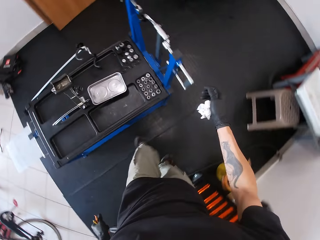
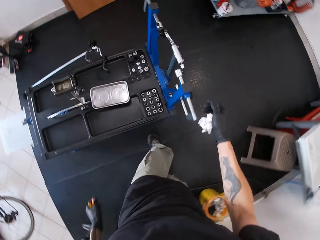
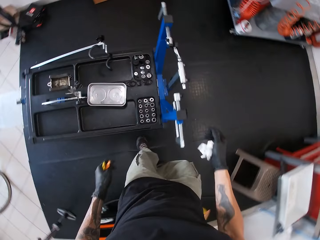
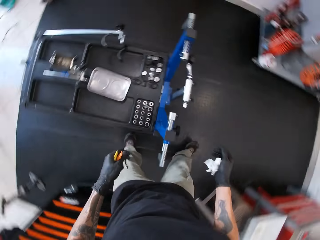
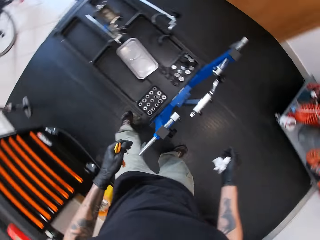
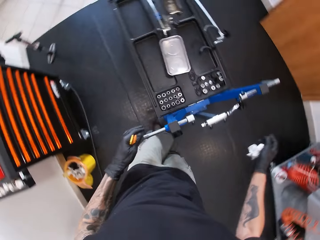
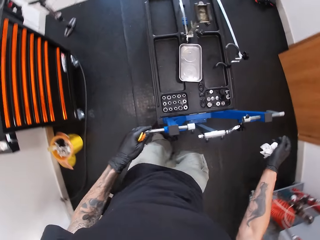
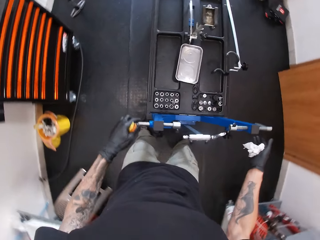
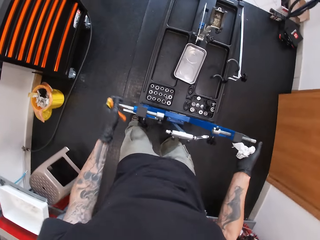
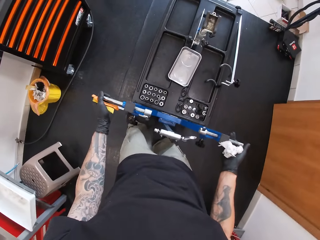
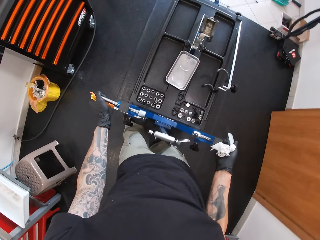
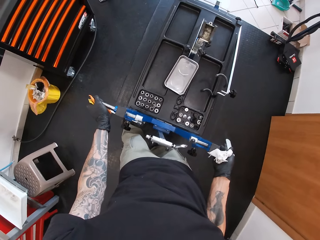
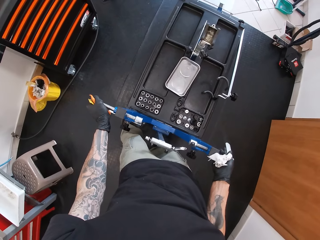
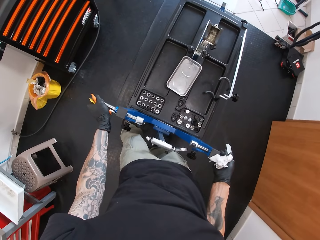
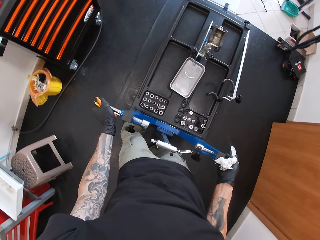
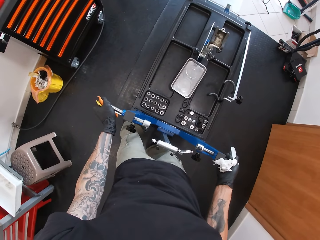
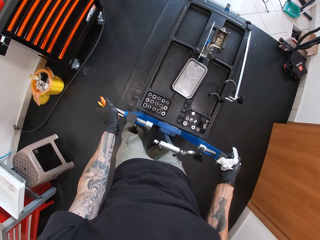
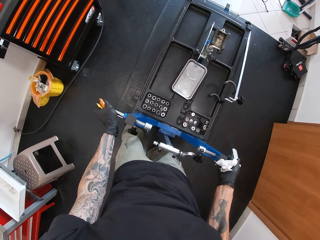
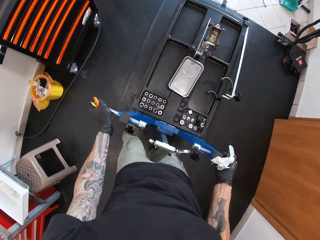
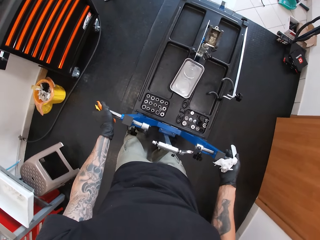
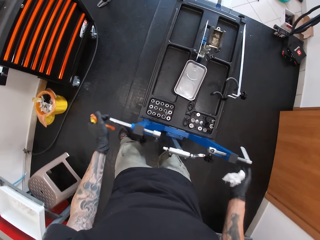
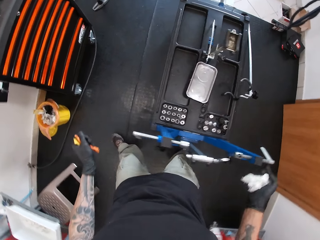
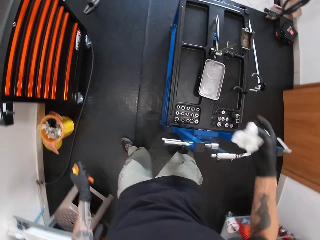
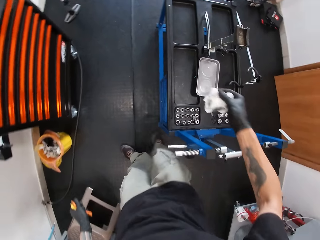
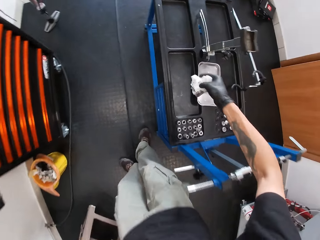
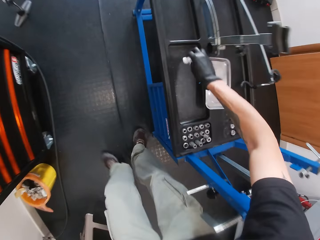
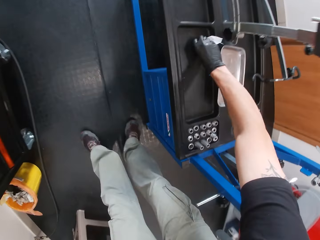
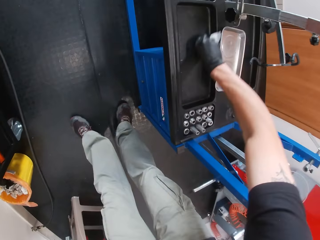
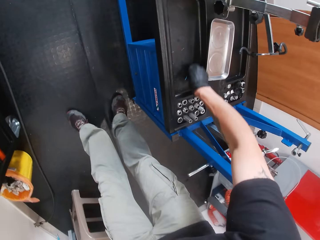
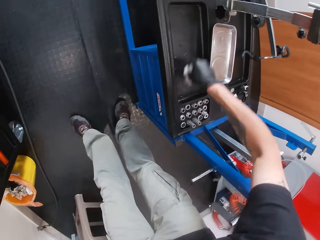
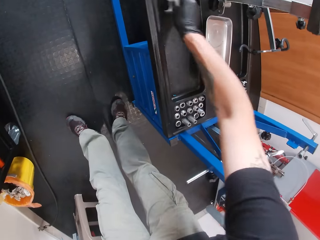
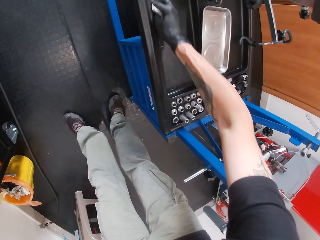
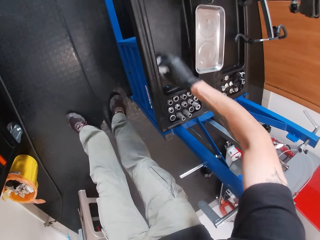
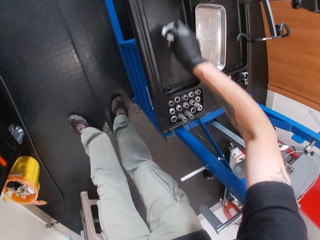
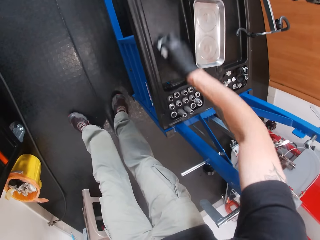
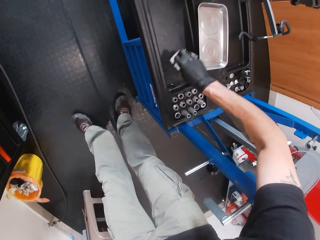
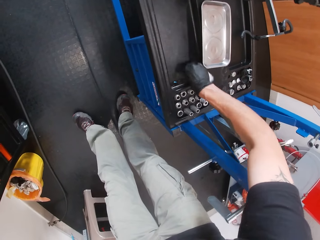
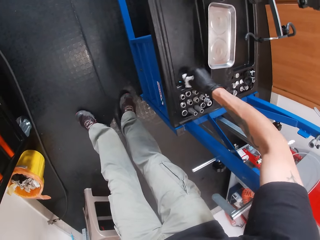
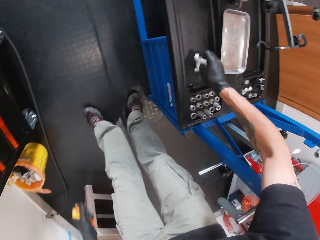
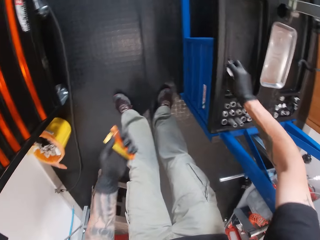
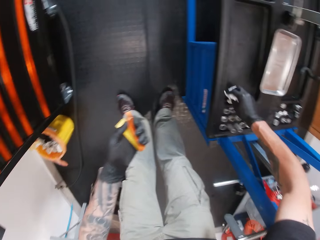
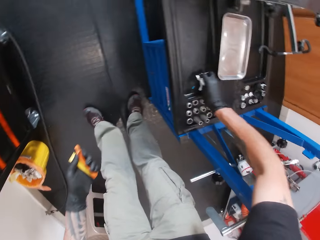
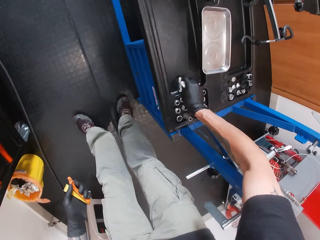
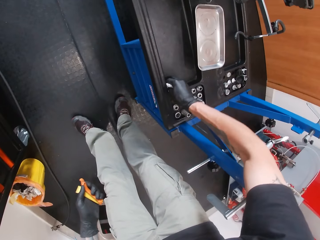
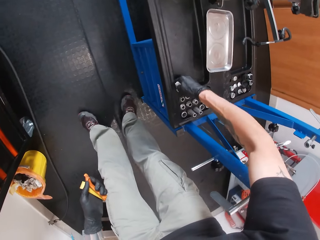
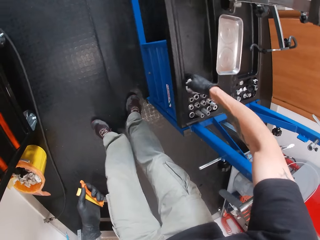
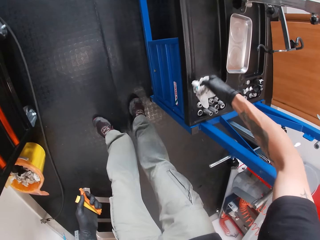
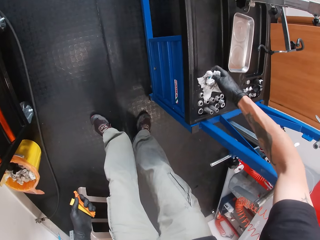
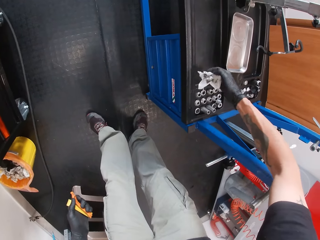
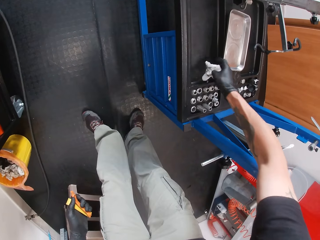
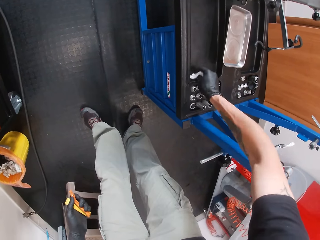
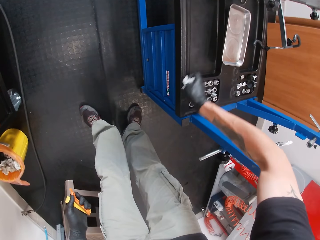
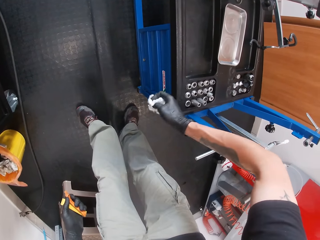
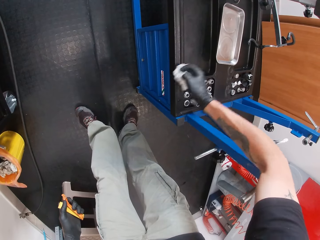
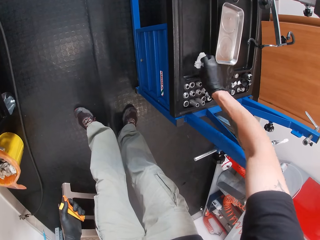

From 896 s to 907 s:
The camera wearer moves around. He adjusts the maintenance bench with both hands. He picks up the pack and the tube on the maintenance bench with his left hand. He wipes the table.

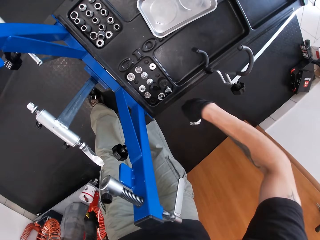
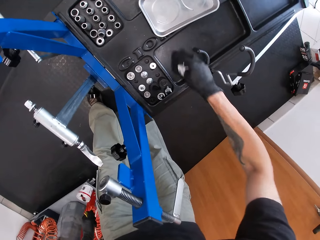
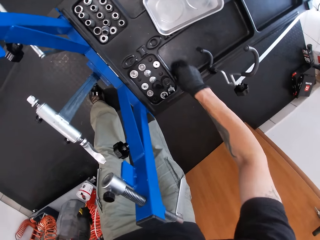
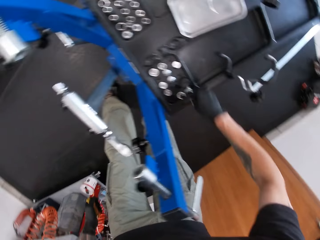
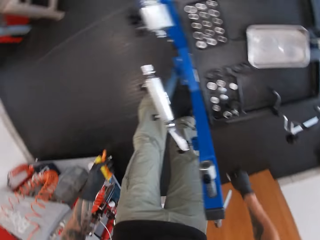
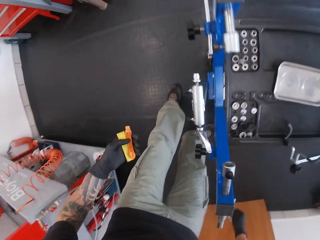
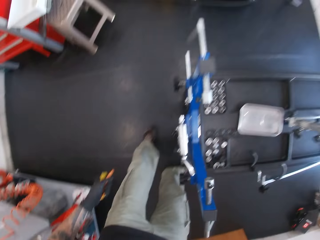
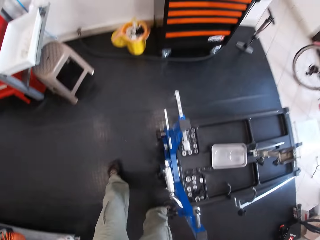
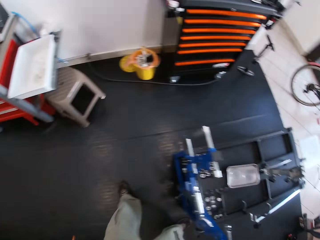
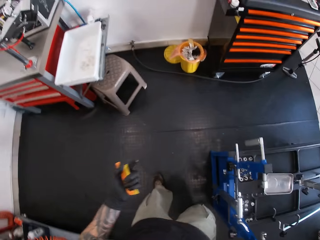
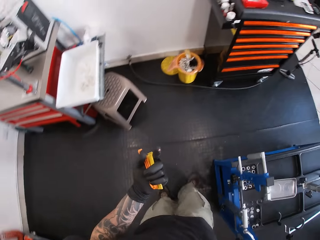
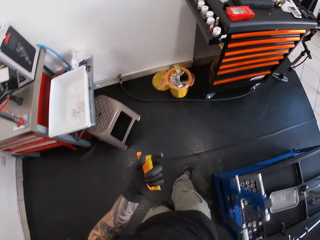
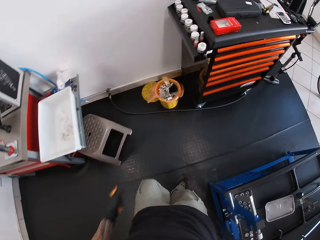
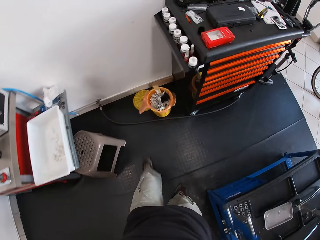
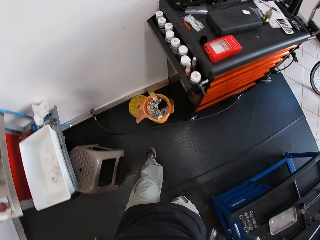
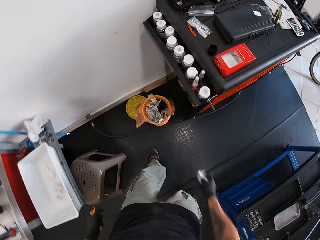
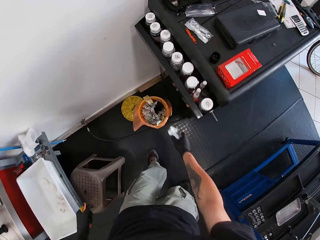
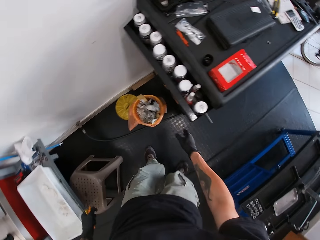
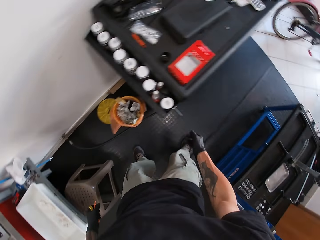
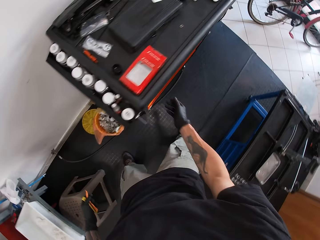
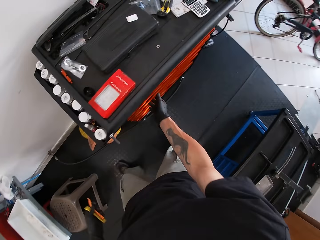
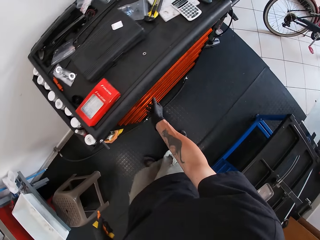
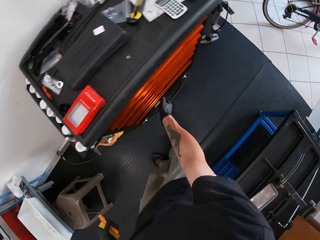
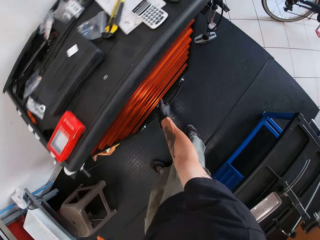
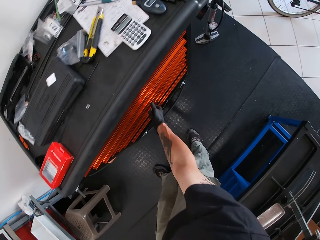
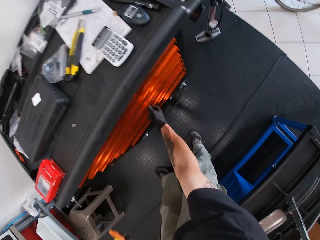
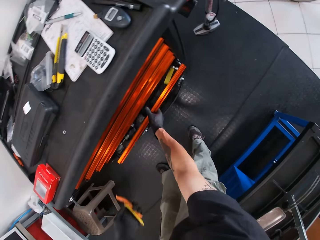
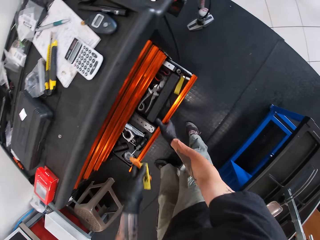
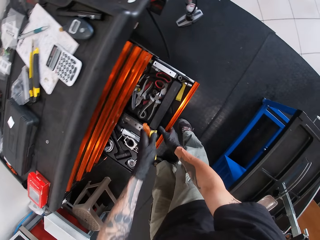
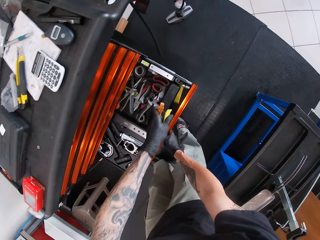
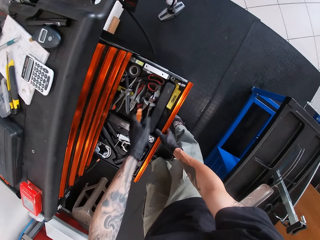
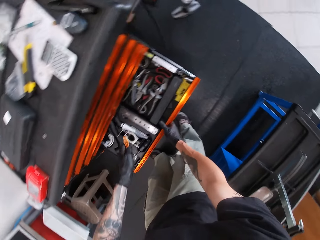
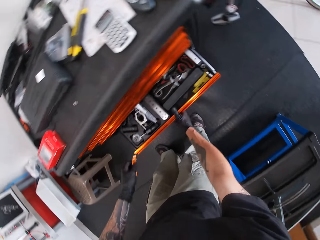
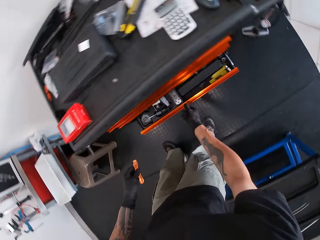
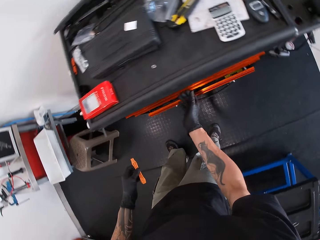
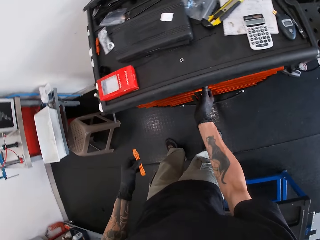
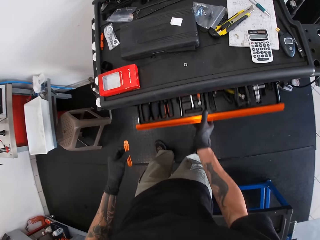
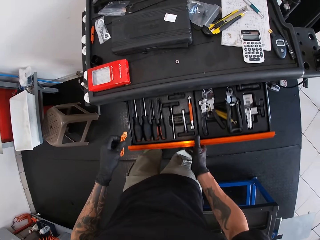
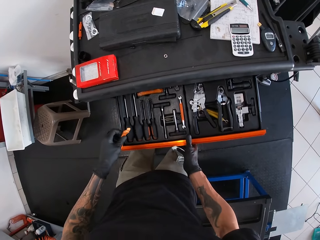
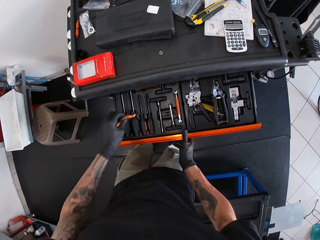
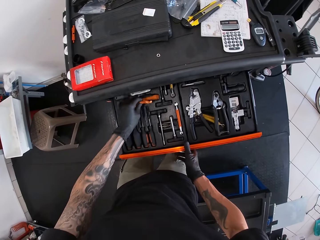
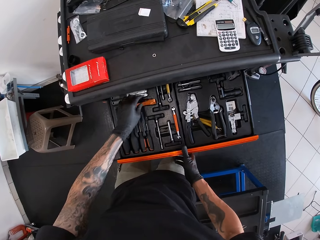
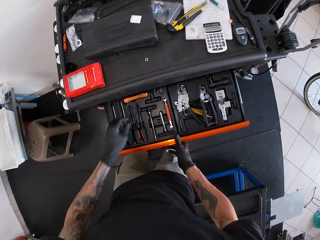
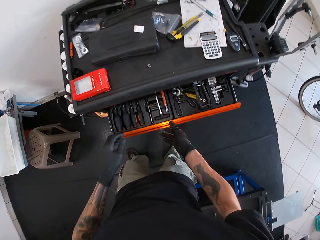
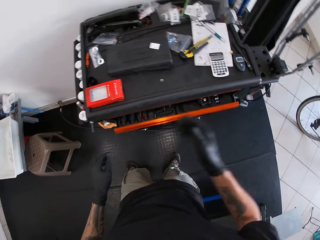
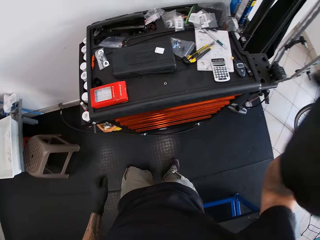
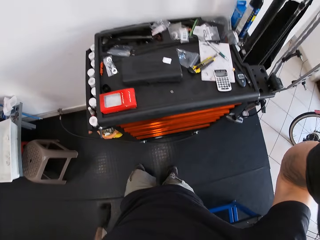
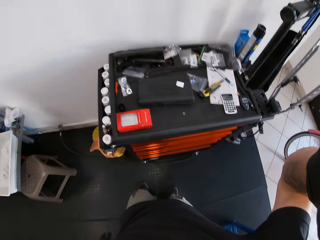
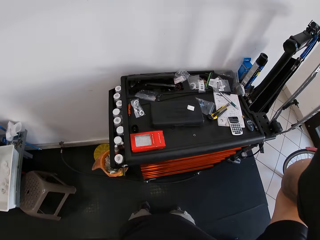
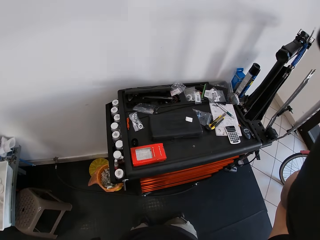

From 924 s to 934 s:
The camera wearer stands. They walk towards the tool box. He drops the tissue paper inside a waste bin with his right hand. He opens a drawer of the tool box with his right hand. He drops the tube inside the drawer with his left hand. He closes the drawer with his right hand. He opens a drawer of the tool box with his right hand. He drops the tube inside the drawer with his left hand. He closes the drawer with his right hand.
